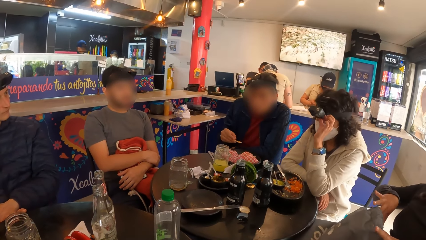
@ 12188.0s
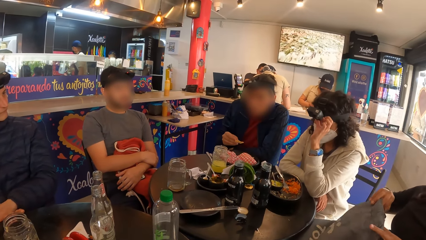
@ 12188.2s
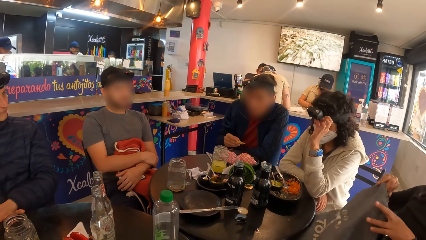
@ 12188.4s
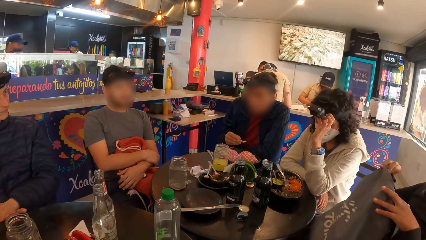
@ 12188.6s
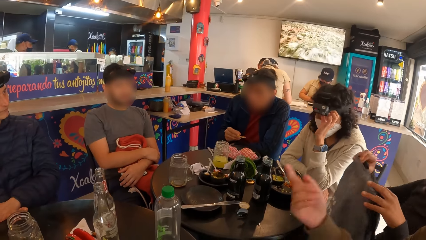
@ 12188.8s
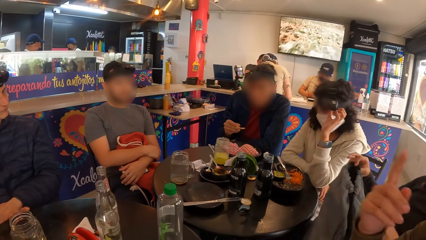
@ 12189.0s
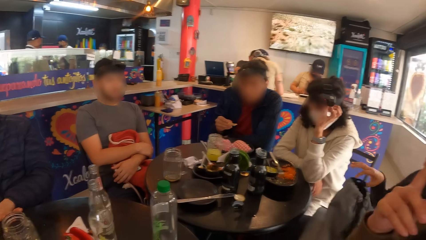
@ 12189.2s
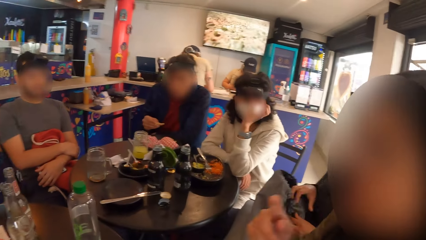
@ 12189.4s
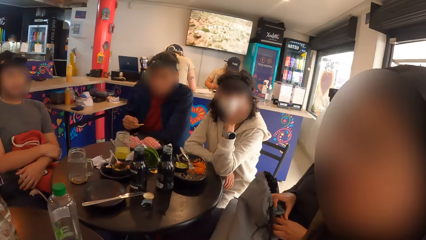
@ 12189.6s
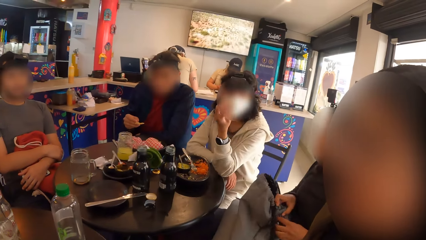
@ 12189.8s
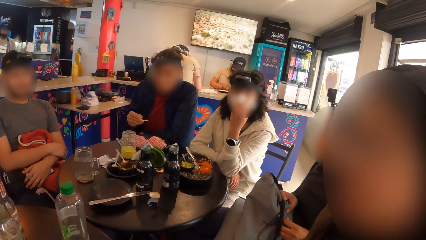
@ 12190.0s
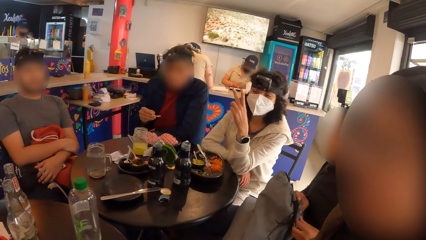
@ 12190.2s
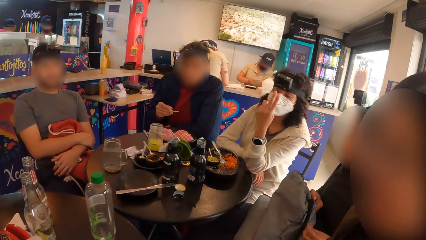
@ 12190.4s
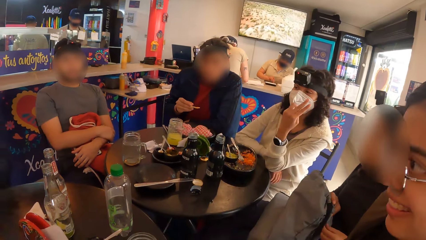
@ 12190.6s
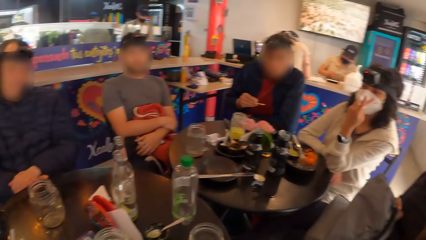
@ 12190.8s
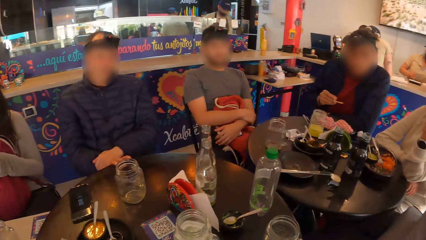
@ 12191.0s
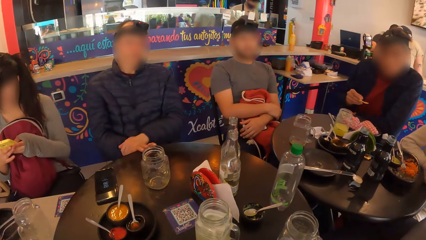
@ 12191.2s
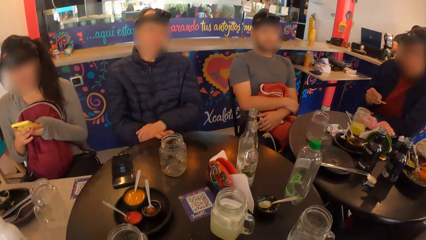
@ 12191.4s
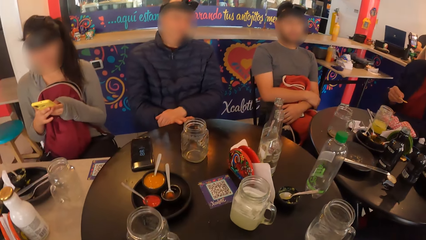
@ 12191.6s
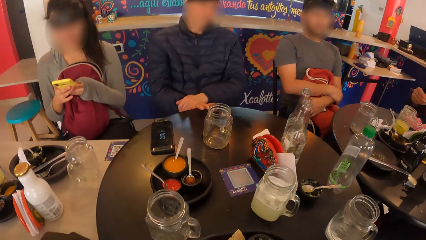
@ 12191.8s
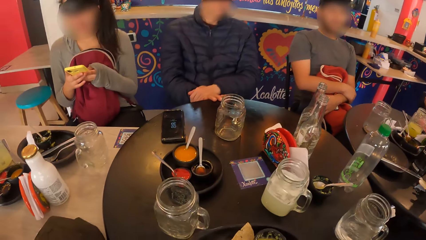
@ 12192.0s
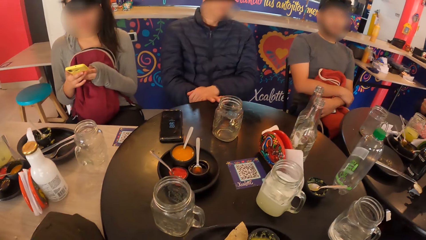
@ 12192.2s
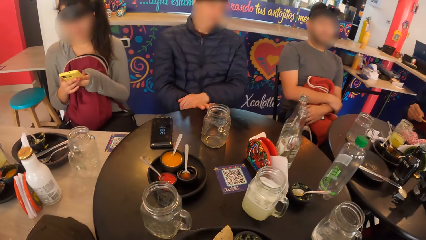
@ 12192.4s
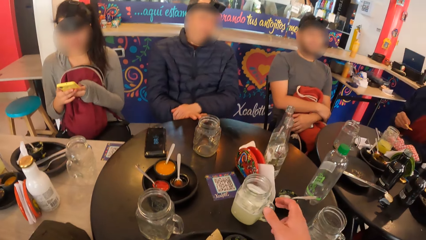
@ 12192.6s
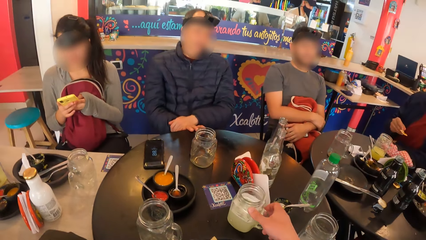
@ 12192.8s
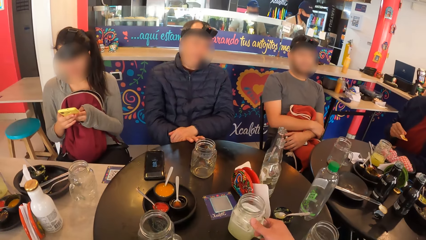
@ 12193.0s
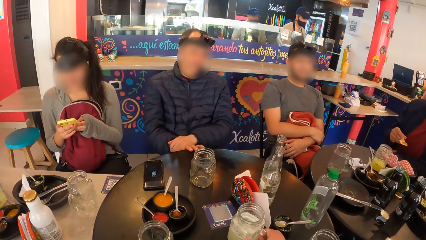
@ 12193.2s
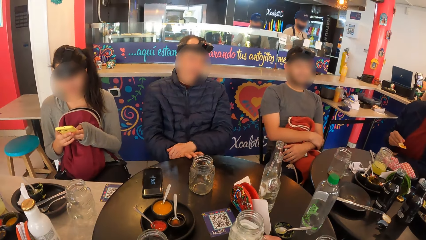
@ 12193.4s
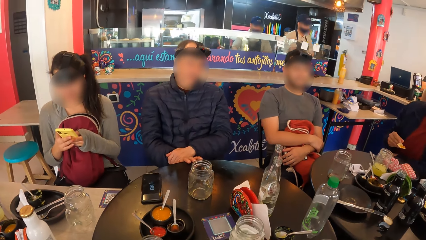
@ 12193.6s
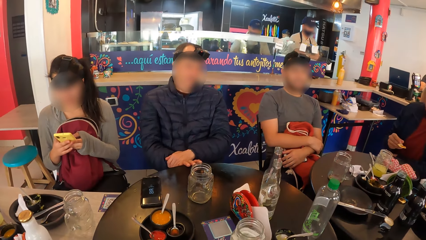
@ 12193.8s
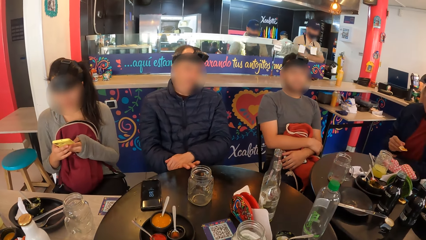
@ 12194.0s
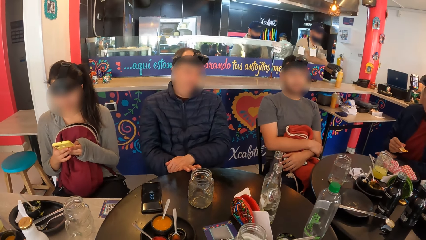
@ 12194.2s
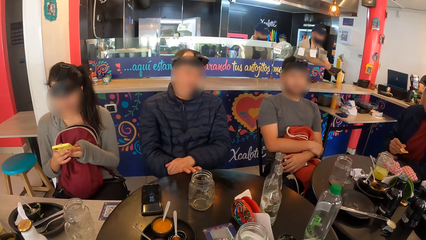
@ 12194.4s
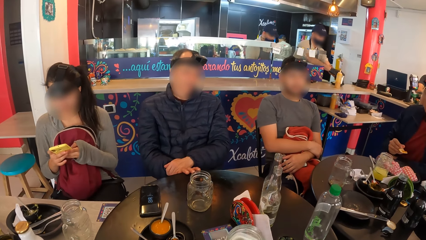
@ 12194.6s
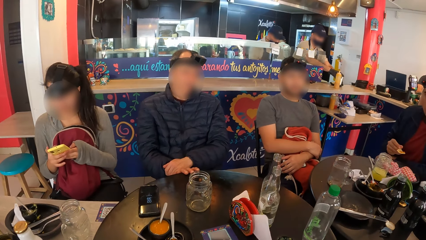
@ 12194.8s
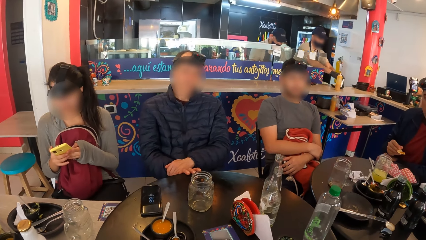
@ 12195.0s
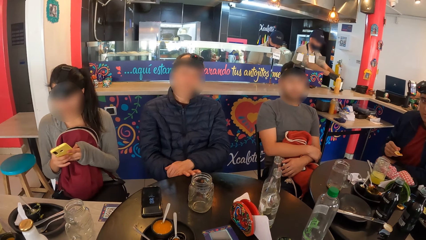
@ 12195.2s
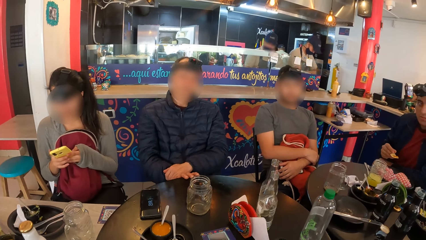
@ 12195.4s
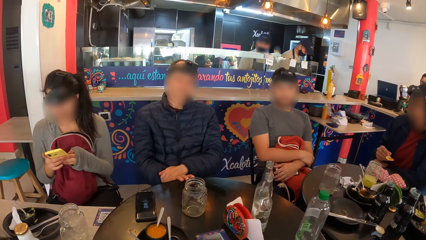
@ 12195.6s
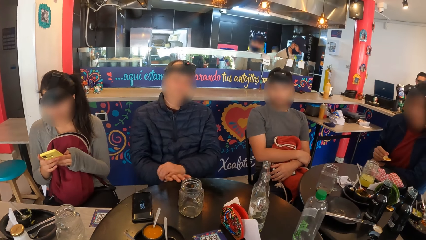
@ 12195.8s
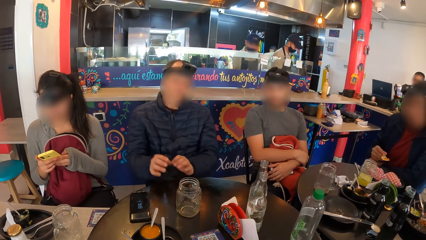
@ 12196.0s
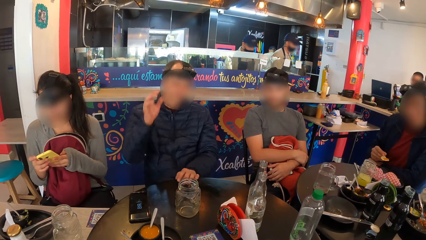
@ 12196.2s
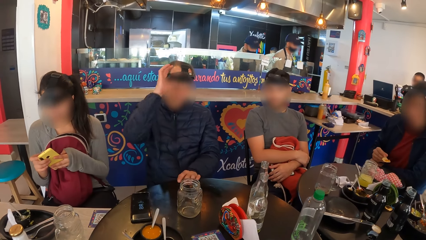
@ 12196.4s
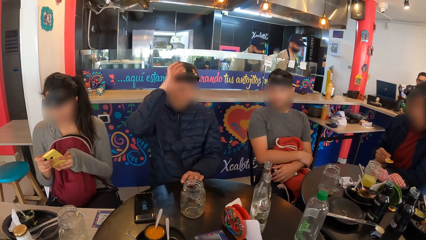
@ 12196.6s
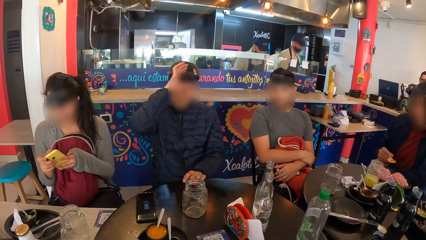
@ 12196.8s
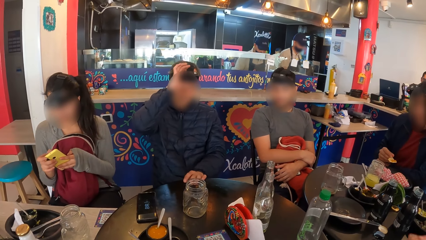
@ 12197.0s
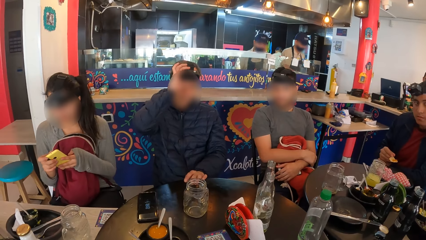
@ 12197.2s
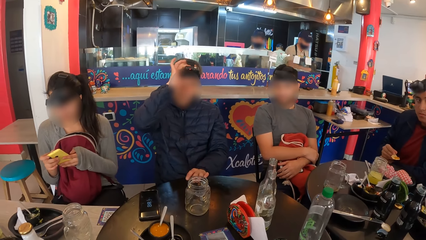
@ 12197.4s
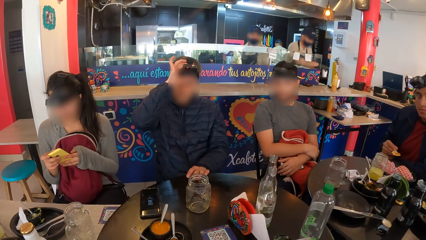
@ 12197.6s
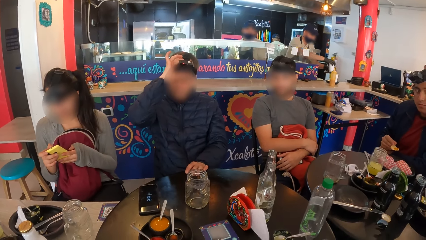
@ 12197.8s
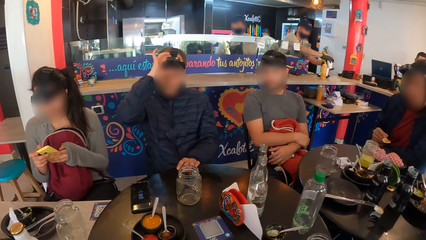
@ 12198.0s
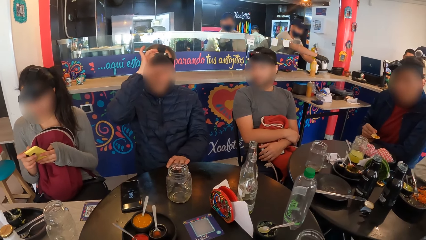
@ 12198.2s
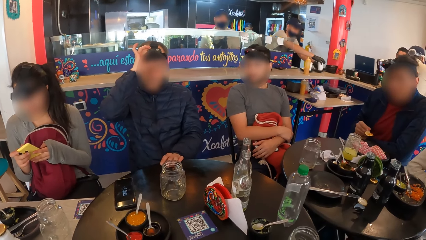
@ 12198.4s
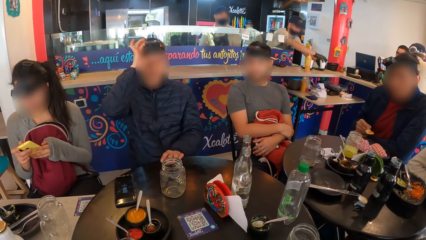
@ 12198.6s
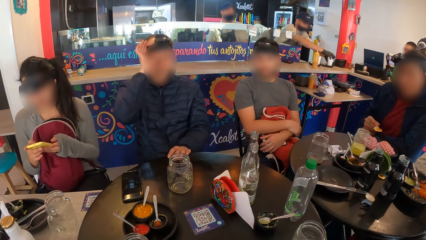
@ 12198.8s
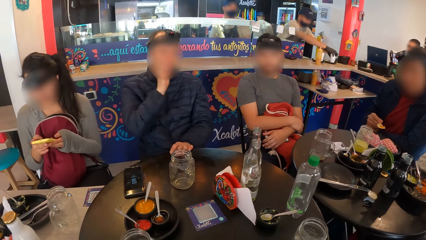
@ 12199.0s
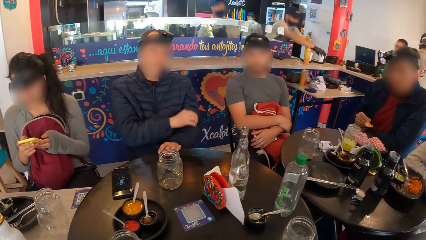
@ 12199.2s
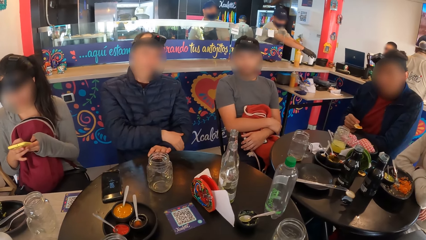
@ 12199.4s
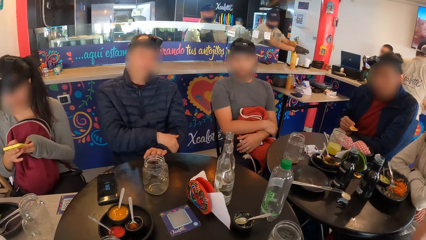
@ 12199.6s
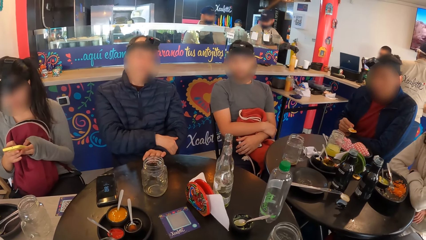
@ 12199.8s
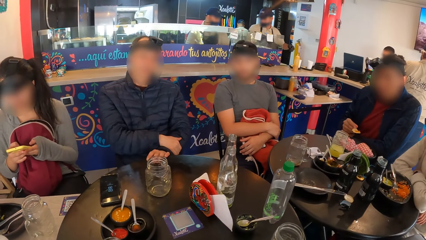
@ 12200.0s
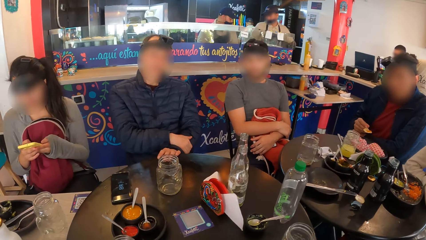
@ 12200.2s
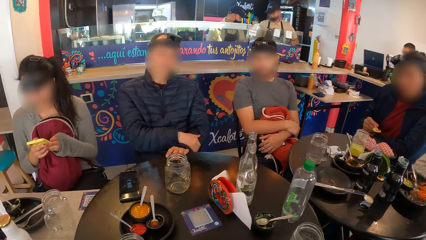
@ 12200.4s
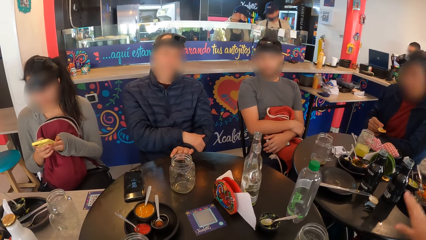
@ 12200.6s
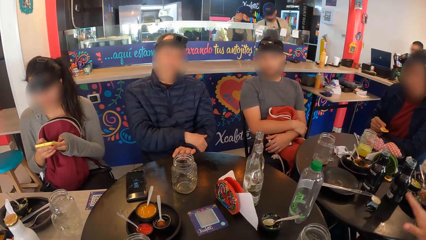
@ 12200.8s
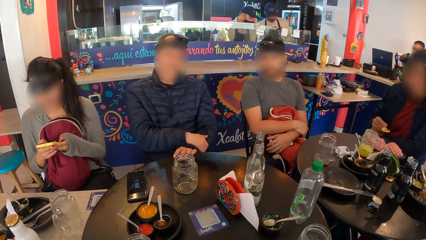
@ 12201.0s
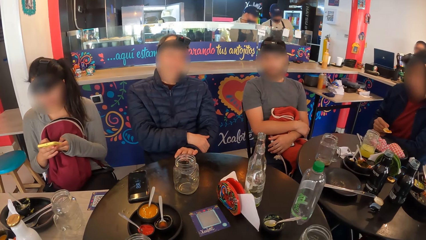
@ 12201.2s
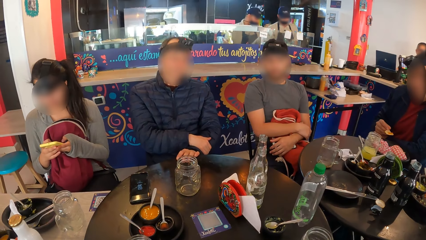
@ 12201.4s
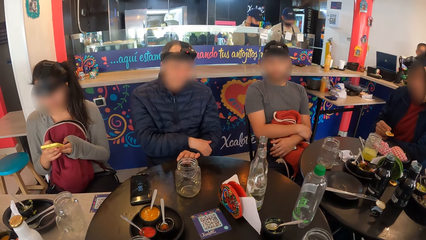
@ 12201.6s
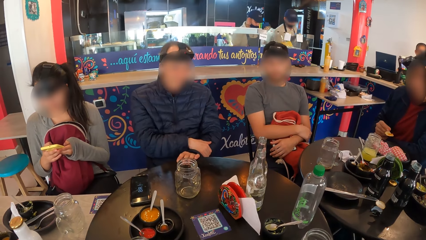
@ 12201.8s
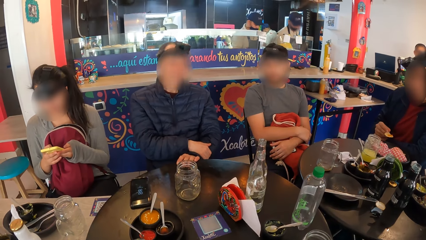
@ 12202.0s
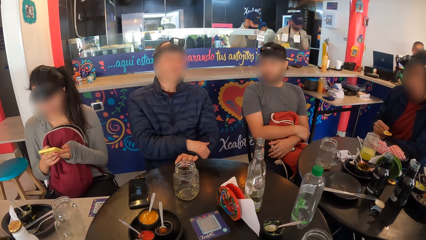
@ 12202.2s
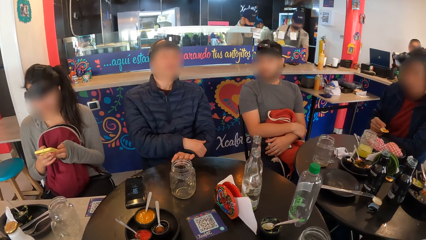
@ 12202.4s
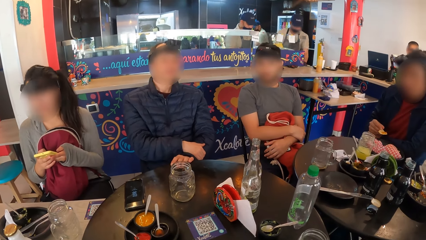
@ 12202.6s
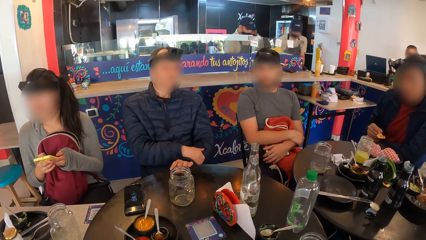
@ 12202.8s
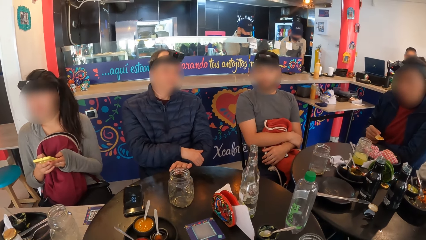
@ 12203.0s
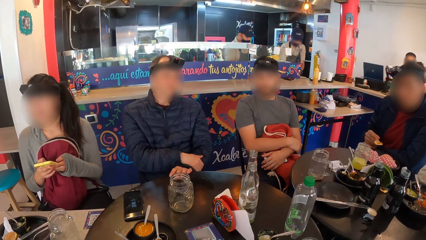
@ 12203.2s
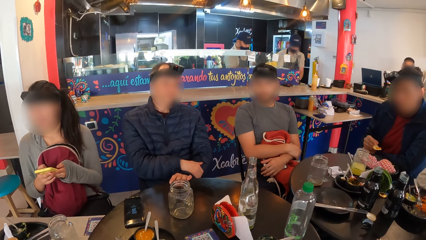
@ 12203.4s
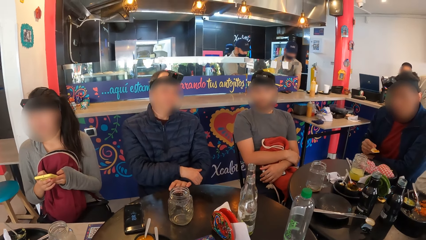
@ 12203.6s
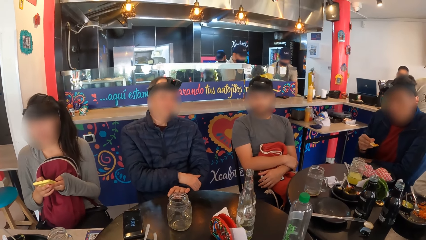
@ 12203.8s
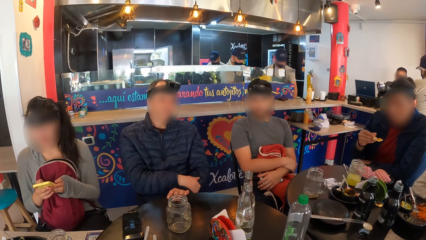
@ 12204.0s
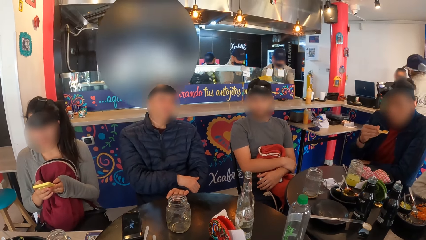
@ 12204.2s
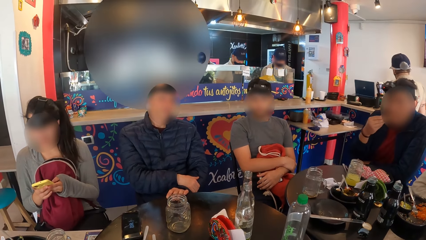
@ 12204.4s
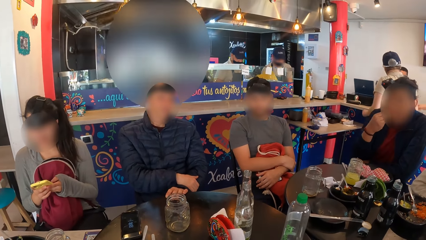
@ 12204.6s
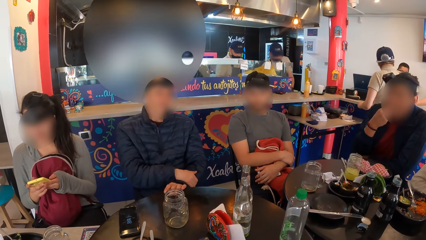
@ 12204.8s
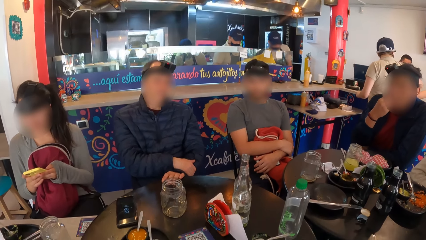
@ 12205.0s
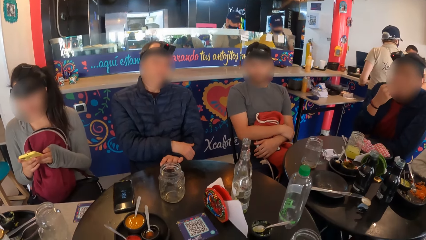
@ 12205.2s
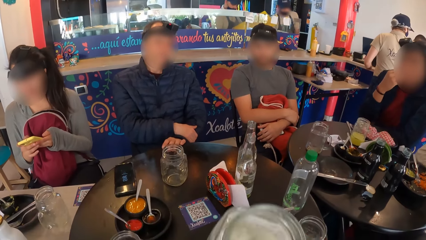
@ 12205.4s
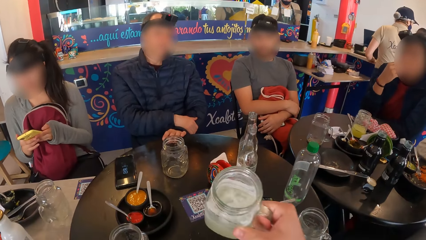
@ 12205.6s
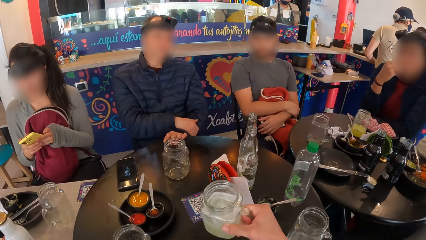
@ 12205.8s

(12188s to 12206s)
A woman adjusts a camera on her head with her left hand. Another woman interacts with a man. The man interacts with the second woman. The camera wearer holds a cup on the table with his right hand. He picks the cup from the table with his right hand. He touches something. The man adjusts a camera on his head with his right hand. The camera wearer looks around. Another man puts food in his mouth with his right hand.
